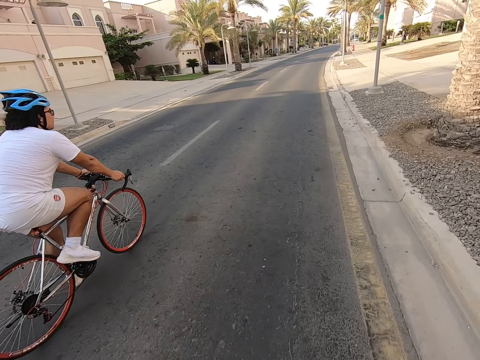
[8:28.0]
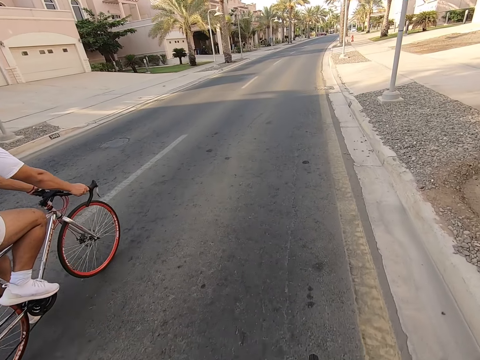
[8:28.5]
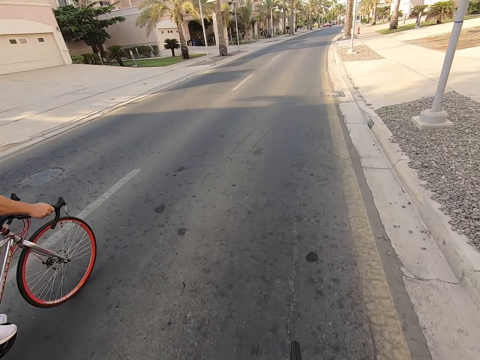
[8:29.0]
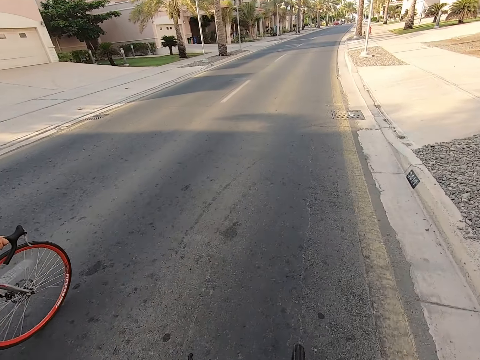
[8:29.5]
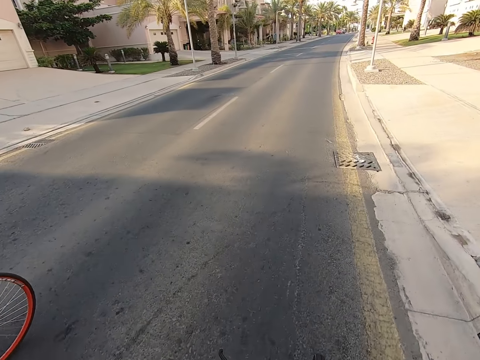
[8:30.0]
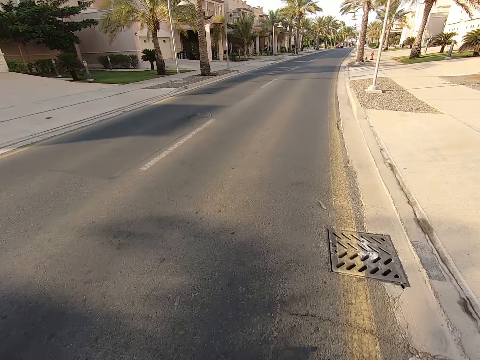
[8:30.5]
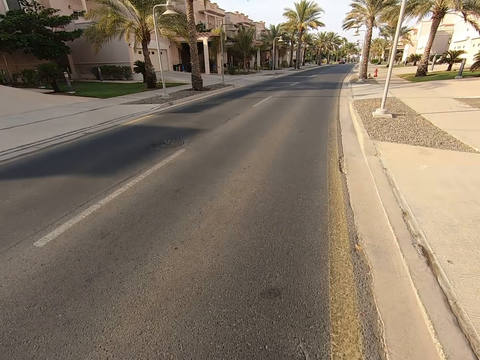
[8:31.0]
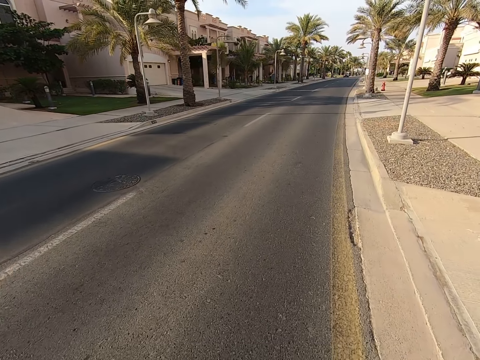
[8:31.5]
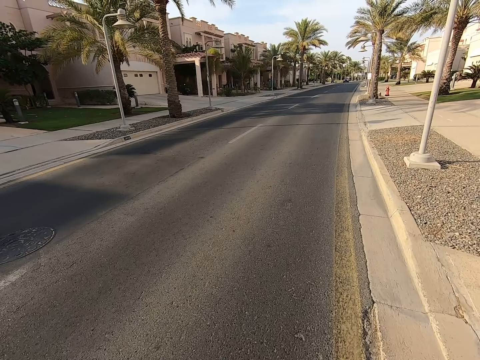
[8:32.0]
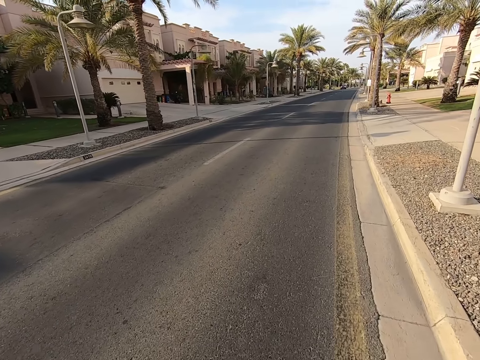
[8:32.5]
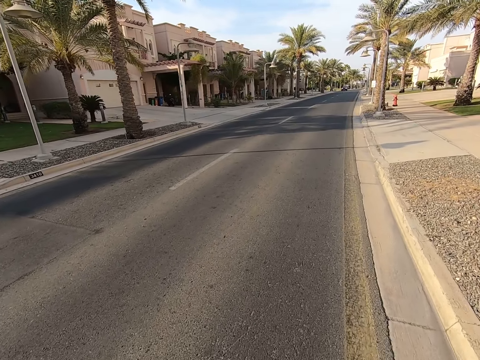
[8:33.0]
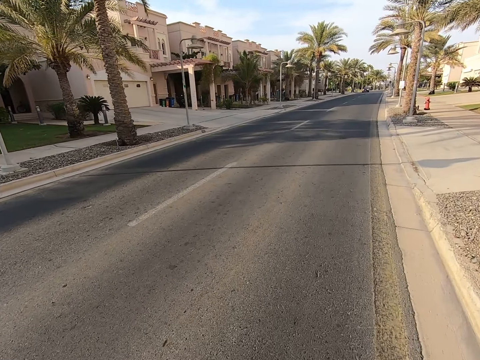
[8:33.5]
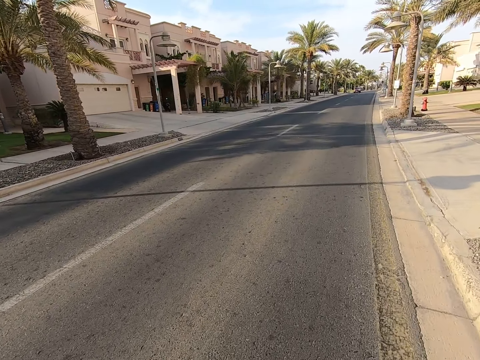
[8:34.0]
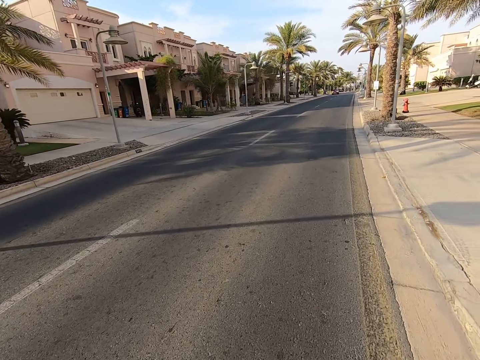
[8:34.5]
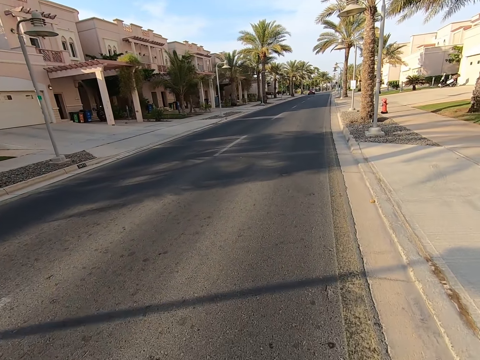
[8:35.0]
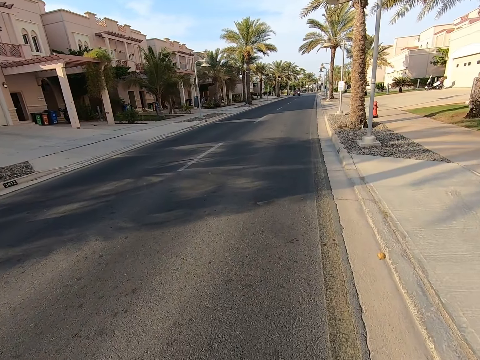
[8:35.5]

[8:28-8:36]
The camera wearer rides the bicycle ahead of a lady on the road.

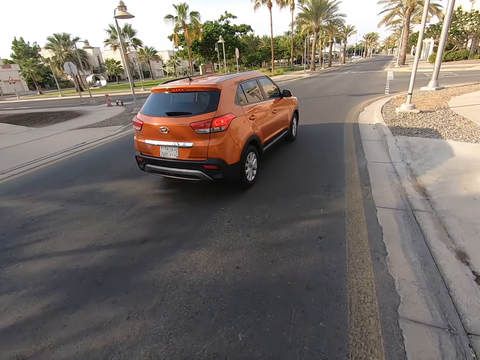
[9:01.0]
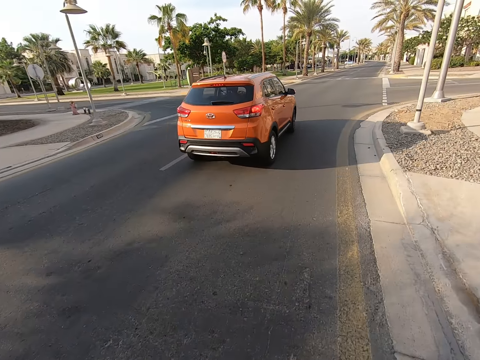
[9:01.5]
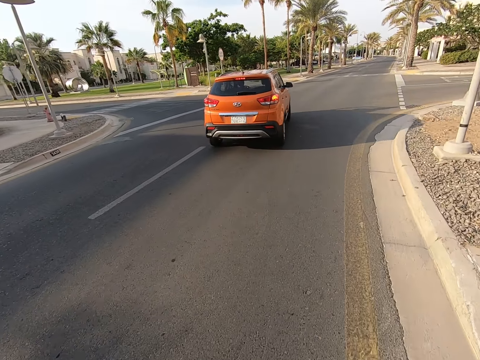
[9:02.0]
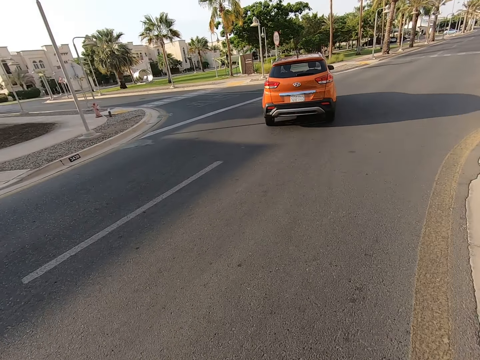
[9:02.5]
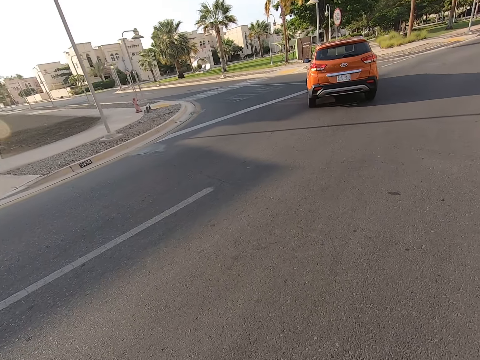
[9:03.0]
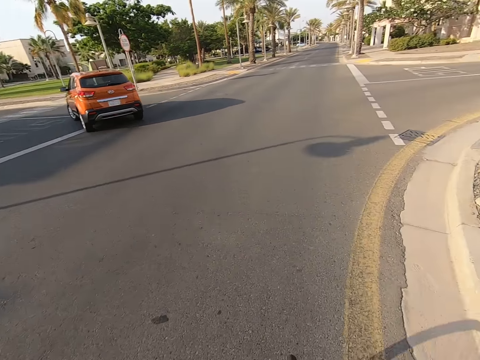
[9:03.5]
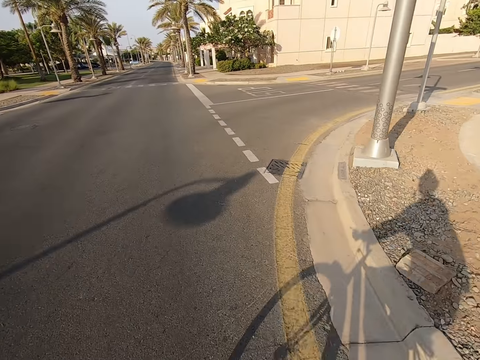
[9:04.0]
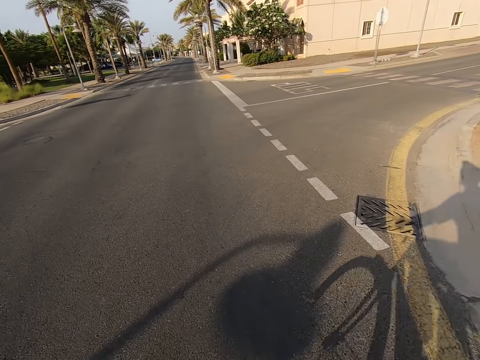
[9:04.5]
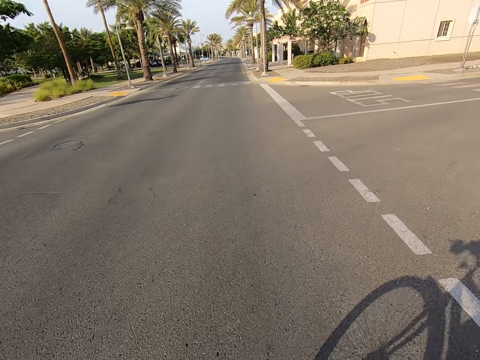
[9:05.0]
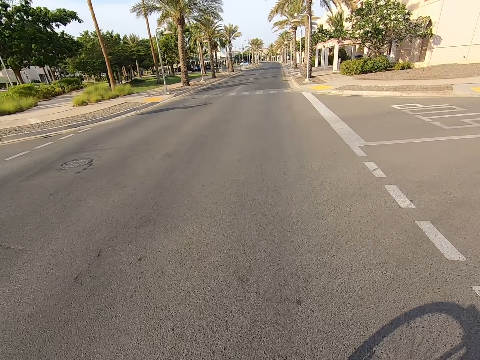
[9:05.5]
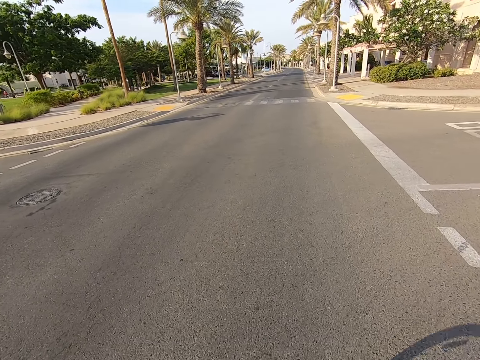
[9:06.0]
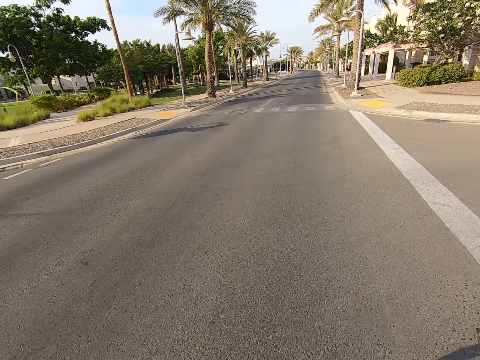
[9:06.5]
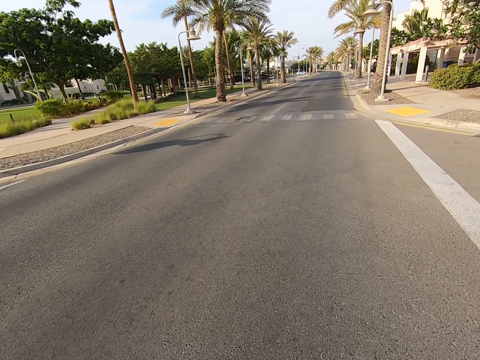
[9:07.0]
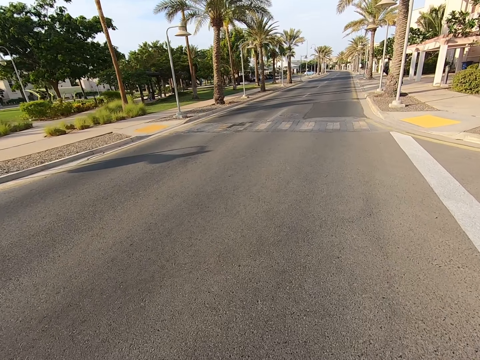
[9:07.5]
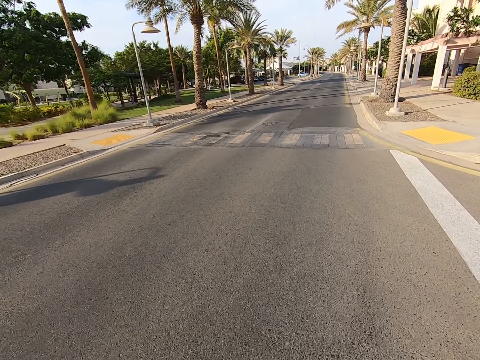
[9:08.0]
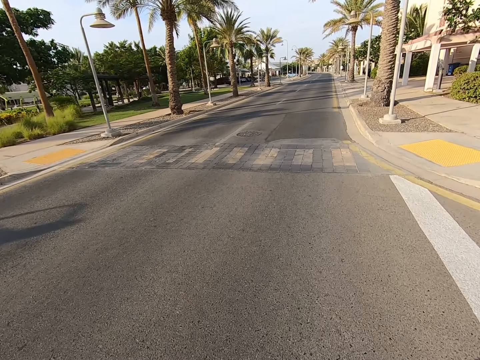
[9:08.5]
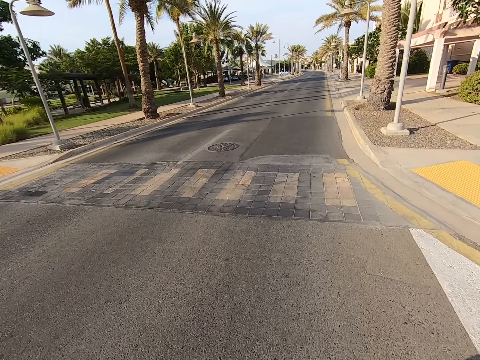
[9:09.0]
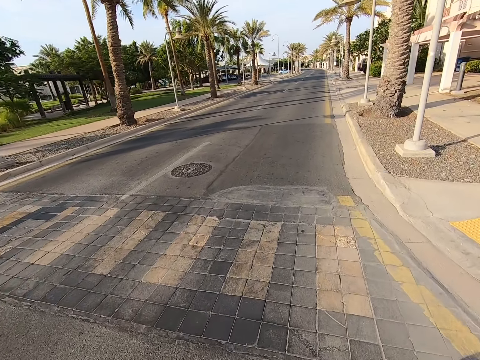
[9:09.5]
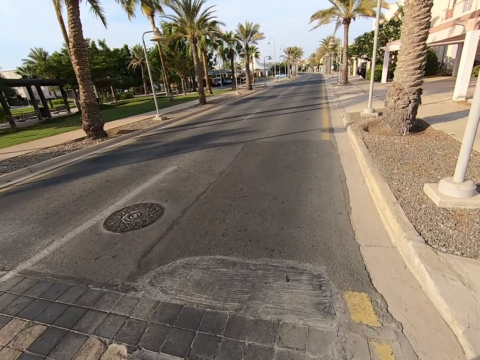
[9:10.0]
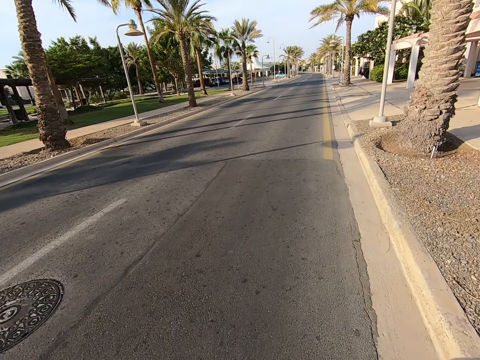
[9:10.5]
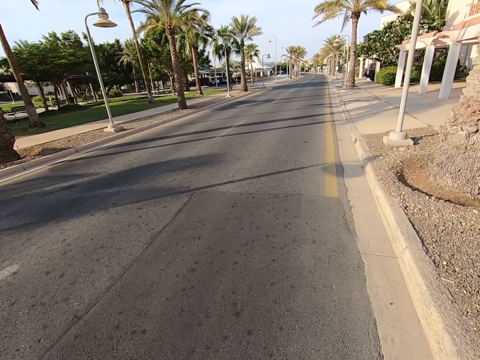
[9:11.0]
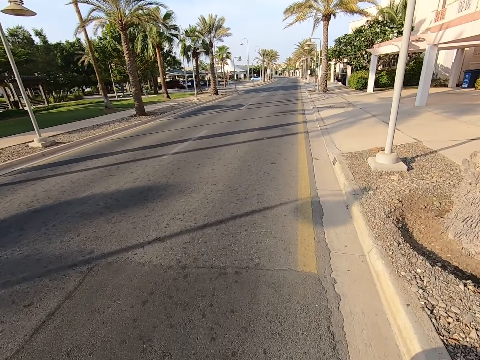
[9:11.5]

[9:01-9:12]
The camera wearer looks around the road. They ride a bicycle on the road.

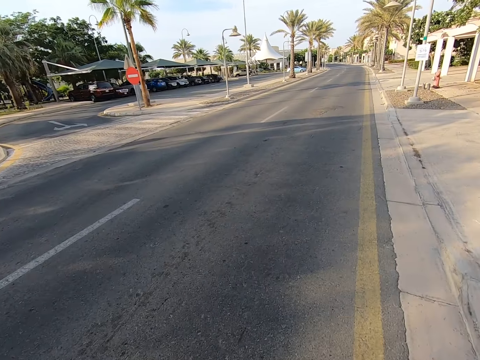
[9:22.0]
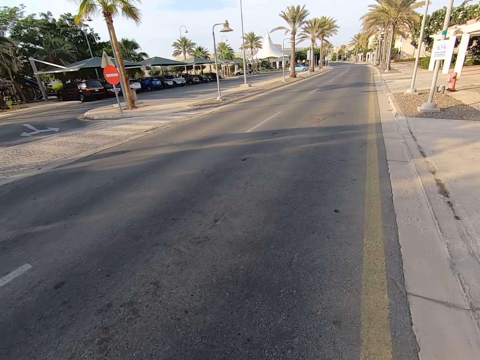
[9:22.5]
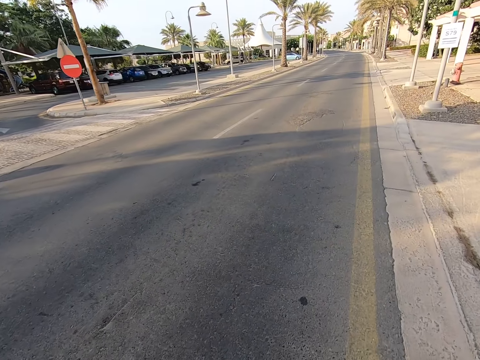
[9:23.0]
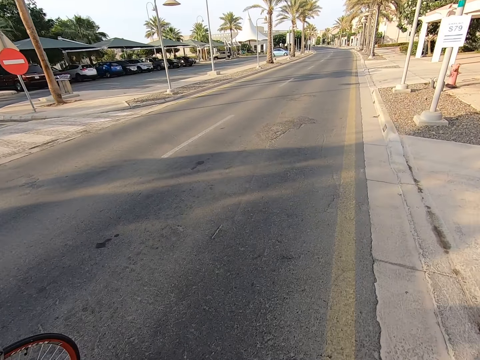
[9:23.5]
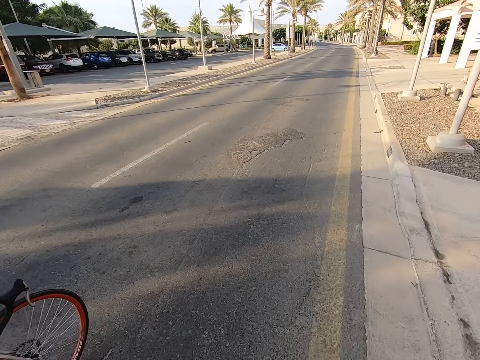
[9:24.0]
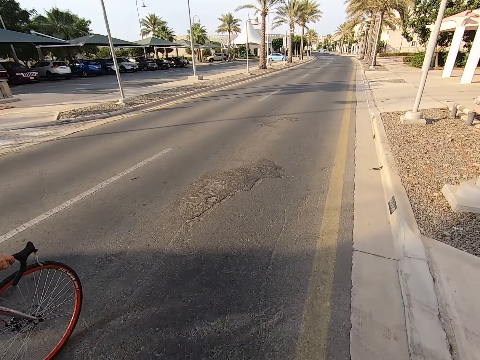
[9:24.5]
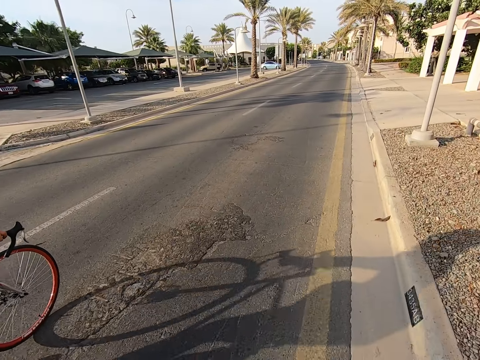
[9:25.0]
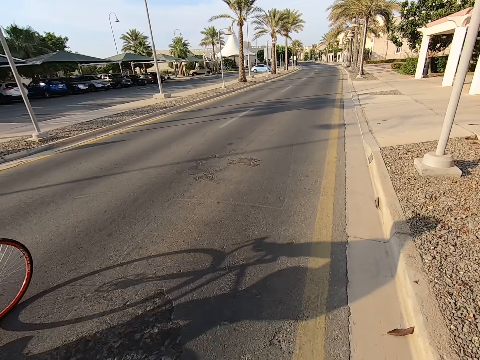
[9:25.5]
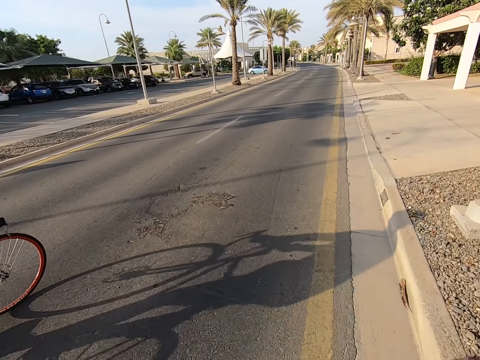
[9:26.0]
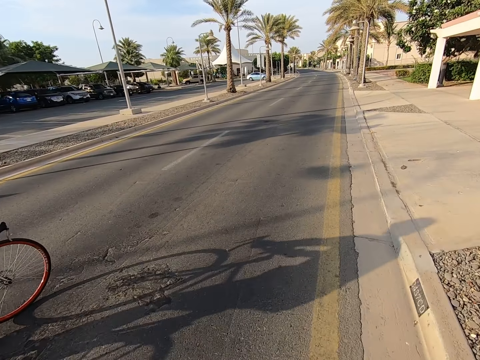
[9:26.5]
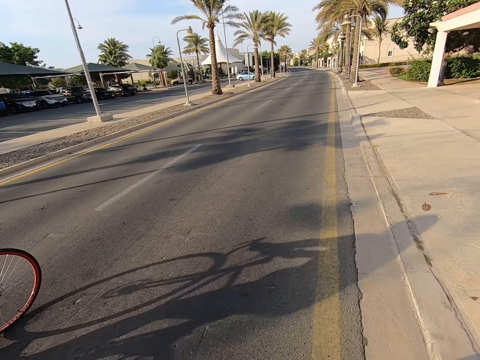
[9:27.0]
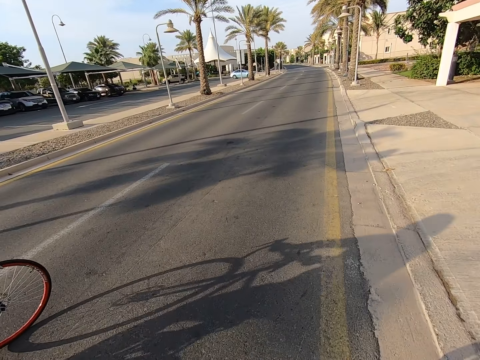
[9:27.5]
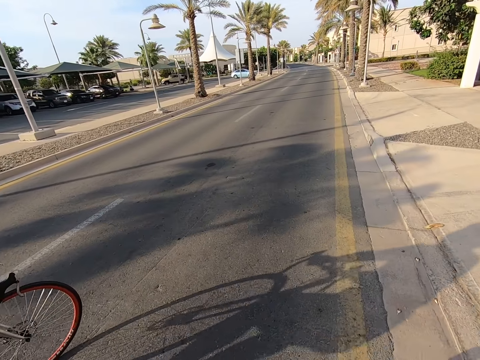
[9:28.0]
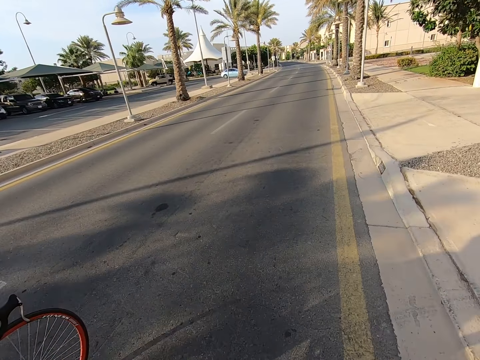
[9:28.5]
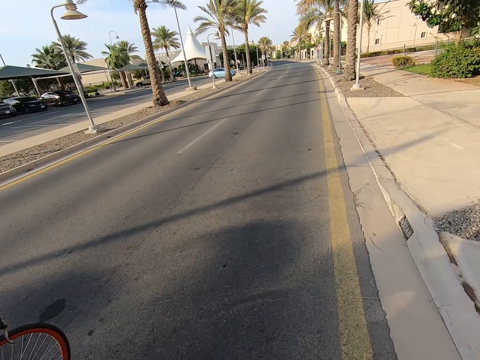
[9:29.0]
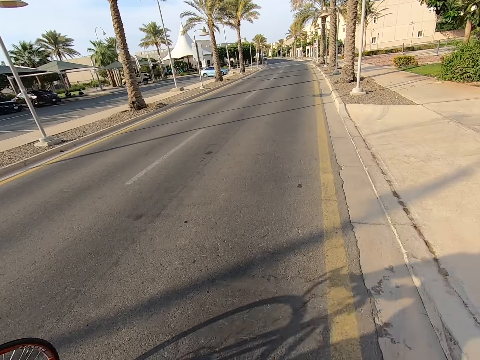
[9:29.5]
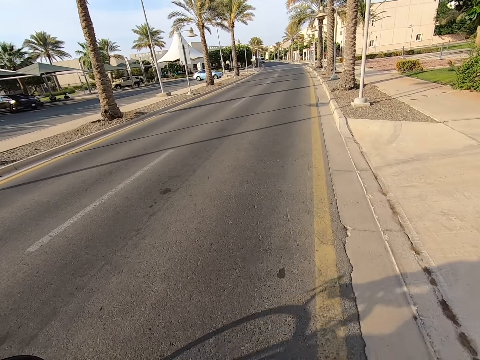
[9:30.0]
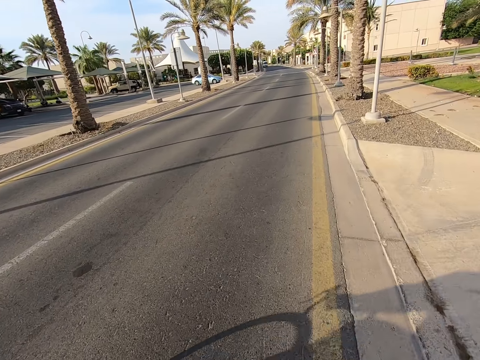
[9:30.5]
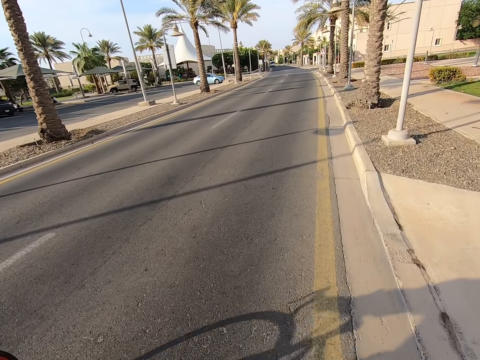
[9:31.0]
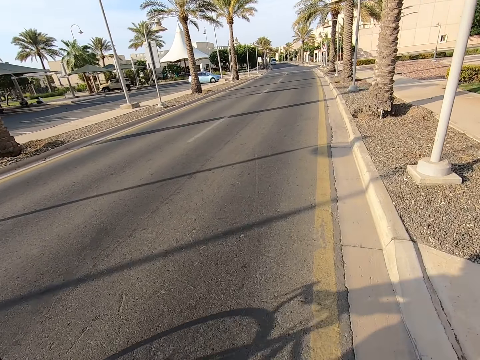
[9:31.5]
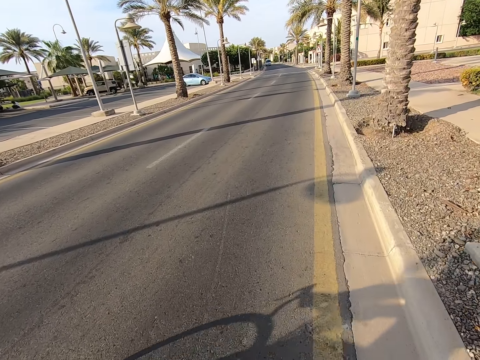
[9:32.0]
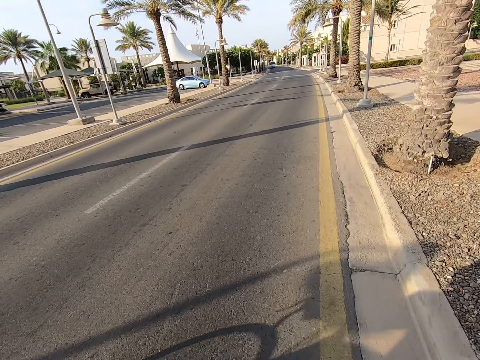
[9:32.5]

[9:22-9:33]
A man rides a bicycle on the road. The camera wearer rides a bicycle on the road.
